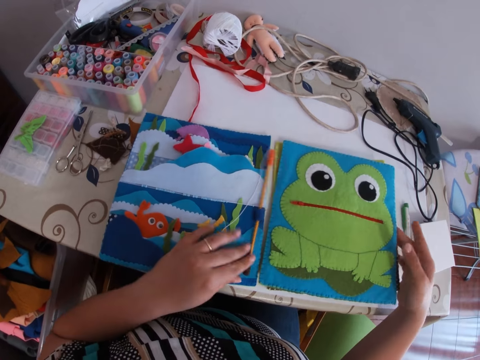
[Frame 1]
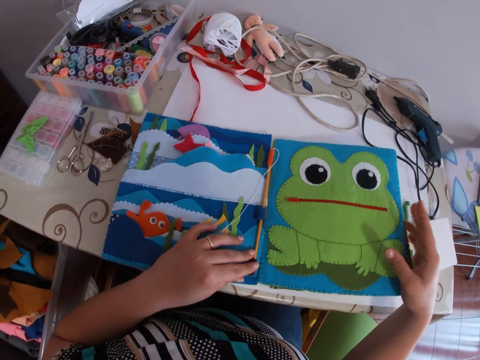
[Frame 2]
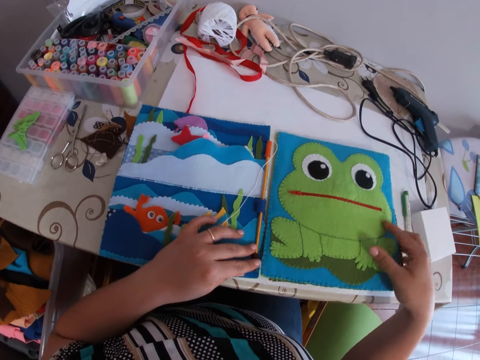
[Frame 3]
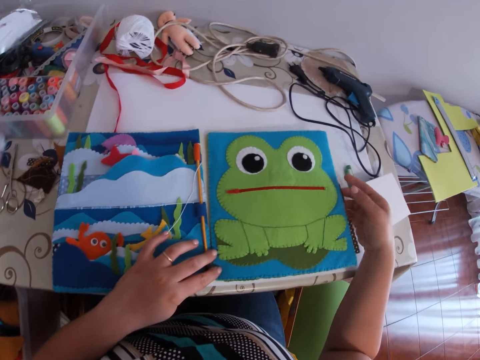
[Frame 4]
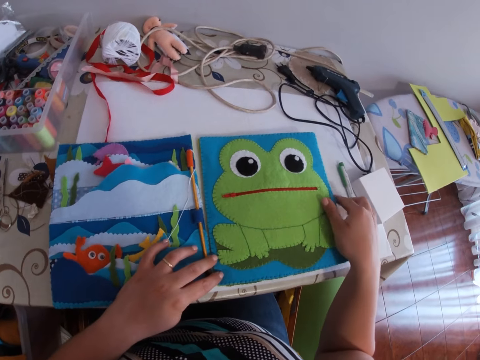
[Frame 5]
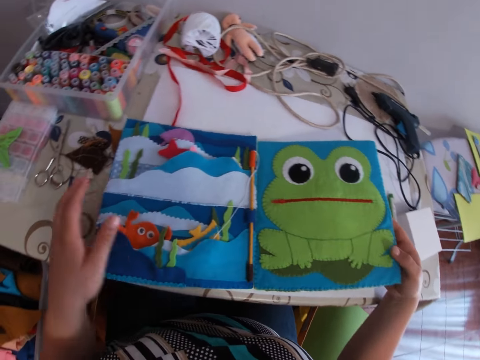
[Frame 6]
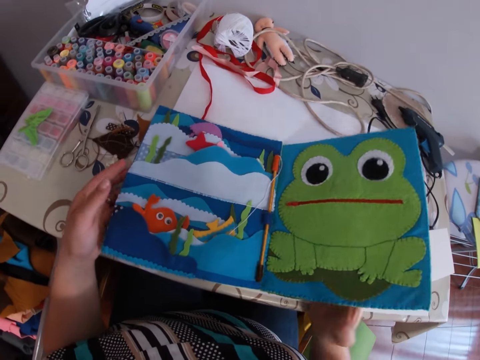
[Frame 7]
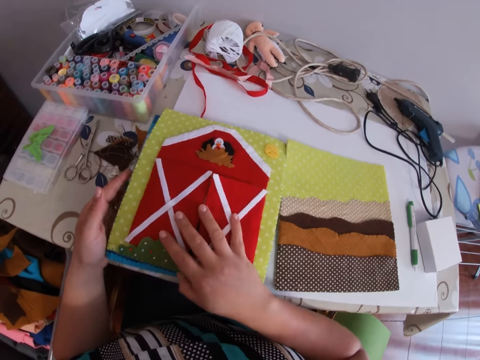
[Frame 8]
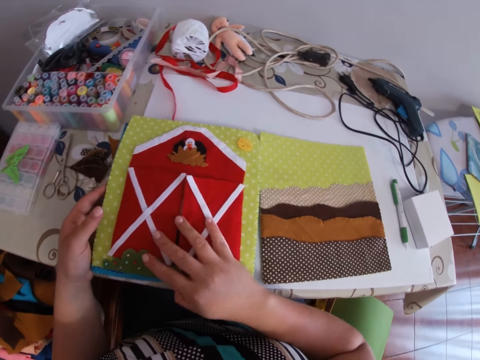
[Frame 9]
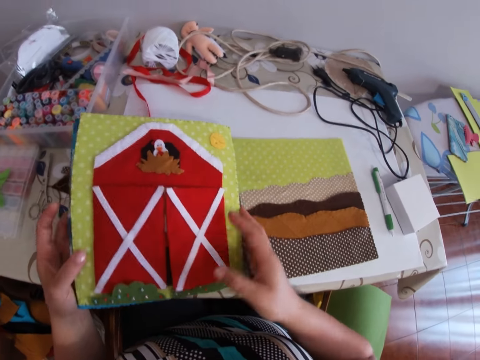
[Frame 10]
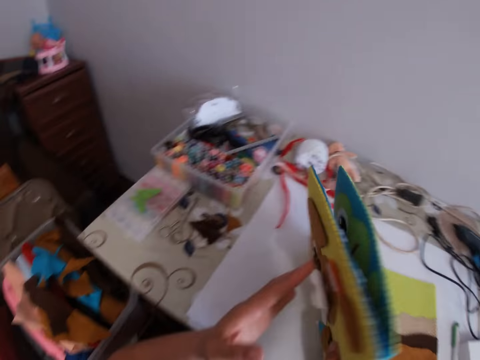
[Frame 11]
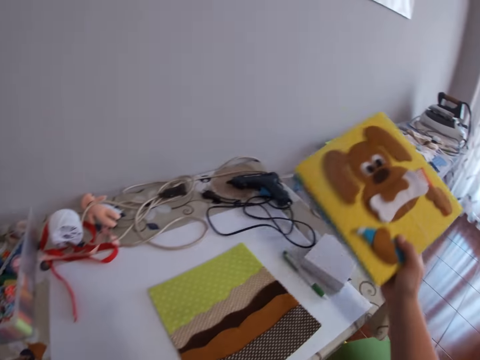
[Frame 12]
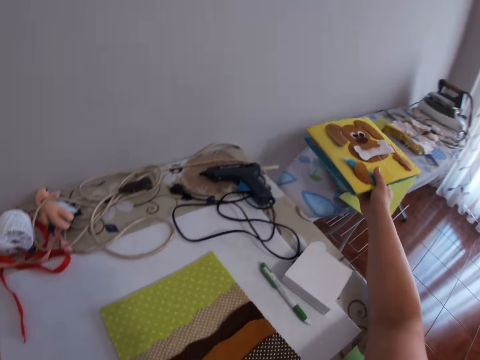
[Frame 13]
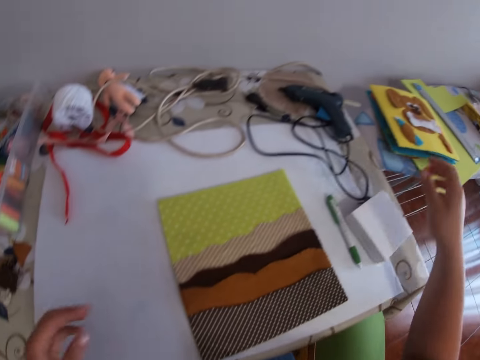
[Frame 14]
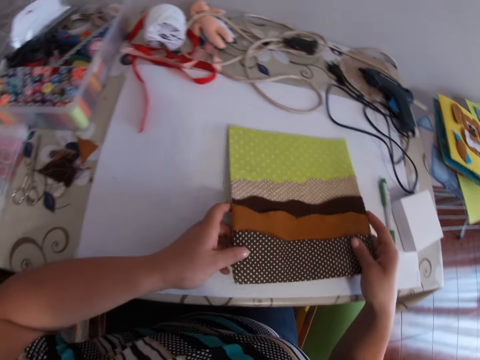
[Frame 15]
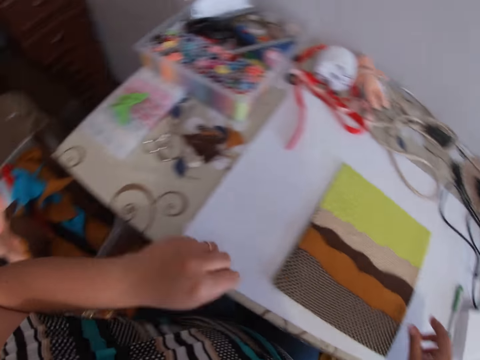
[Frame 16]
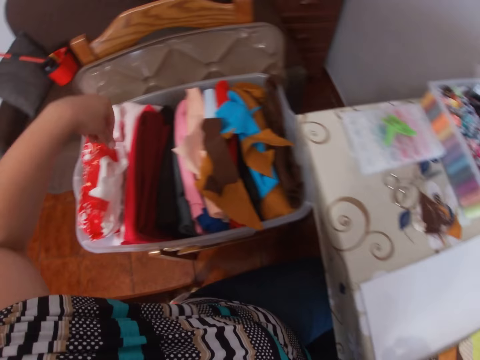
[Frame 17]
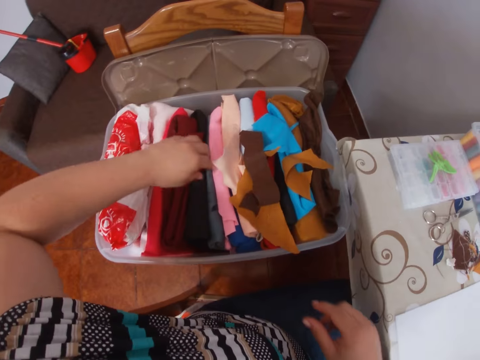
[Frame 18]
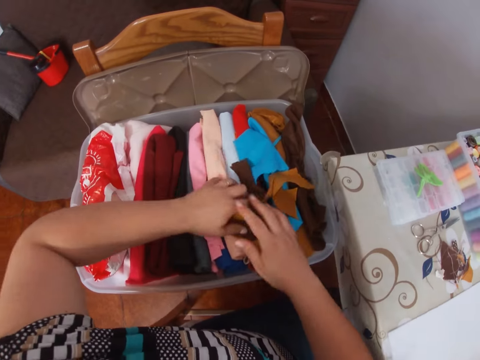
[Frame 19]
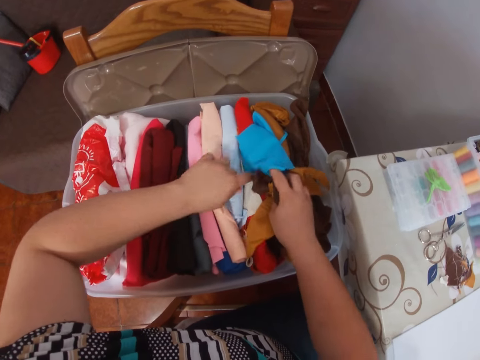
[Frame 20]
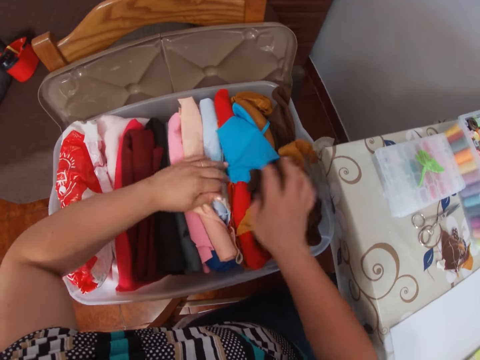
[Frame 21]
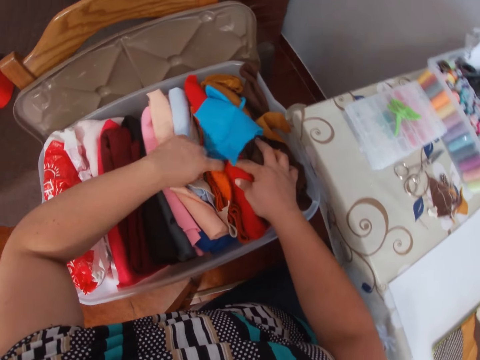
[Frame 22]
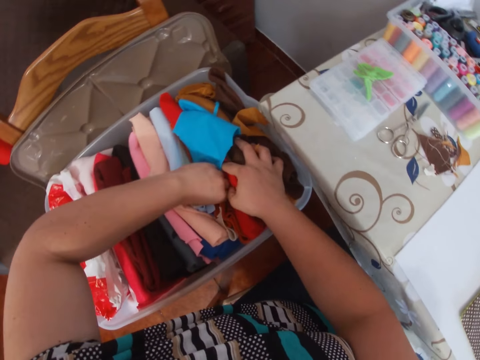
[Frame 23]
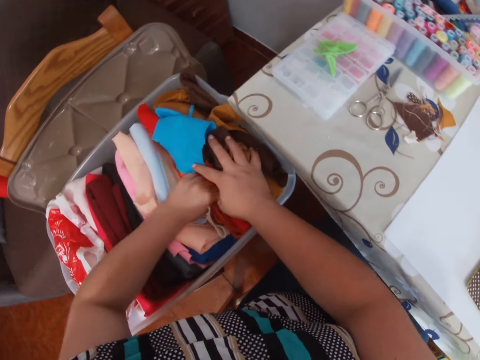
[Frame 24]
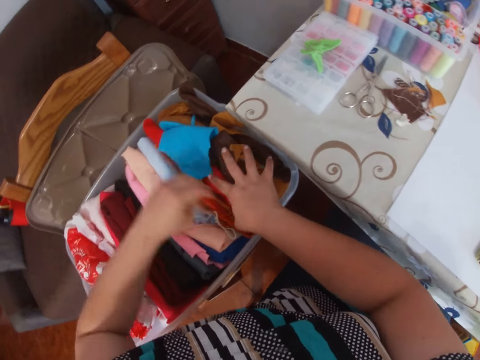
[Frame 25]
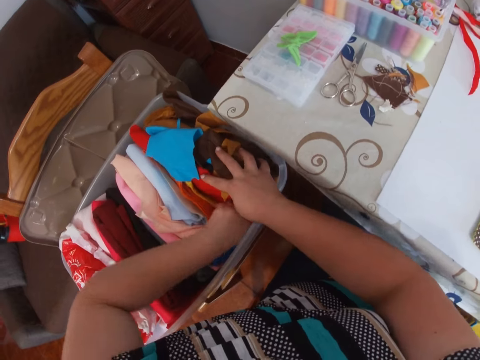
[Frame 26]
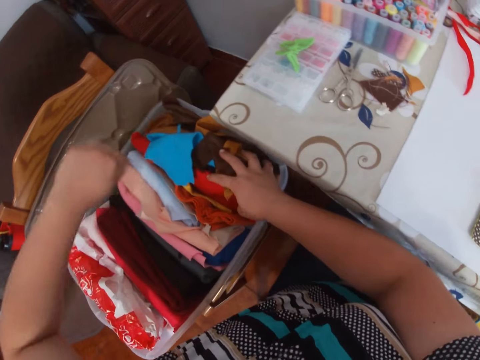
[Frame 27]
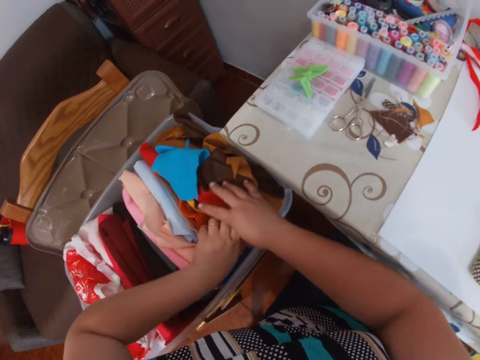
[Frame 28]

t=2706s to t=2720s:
The camera wearer compares the fabric. She flips over a foam board with her right hand. She picks up the foam boards from the table with her right hand. She puts fabrics on the ironing board. She drops the foam boards in her right hand on the ironing table. She moves the foam board on the table with her hands. She searches for fabric in the container. She moves clothes in the box around with her hands. She pulls the piece of cloth.

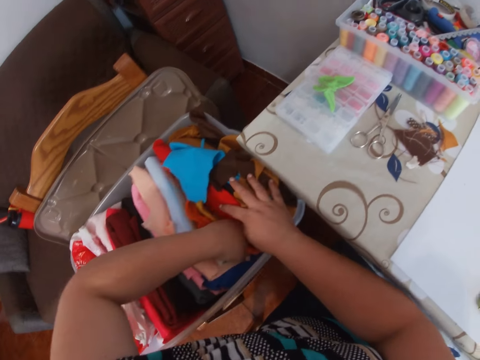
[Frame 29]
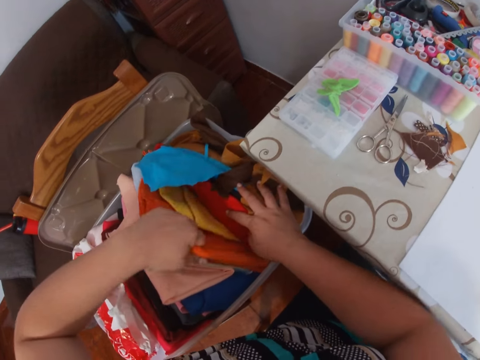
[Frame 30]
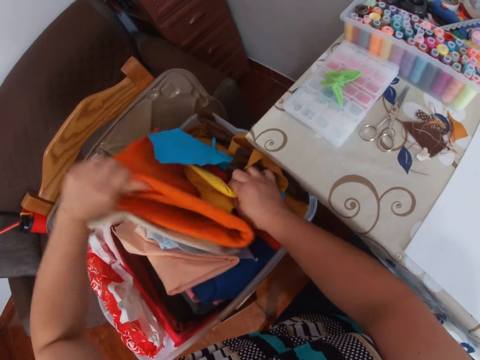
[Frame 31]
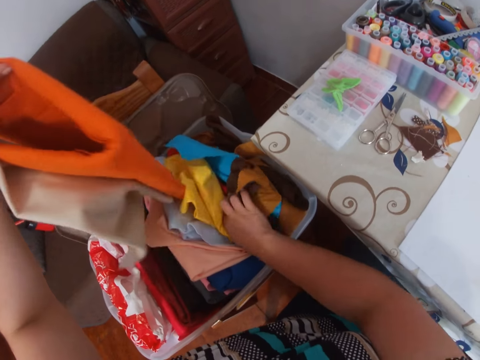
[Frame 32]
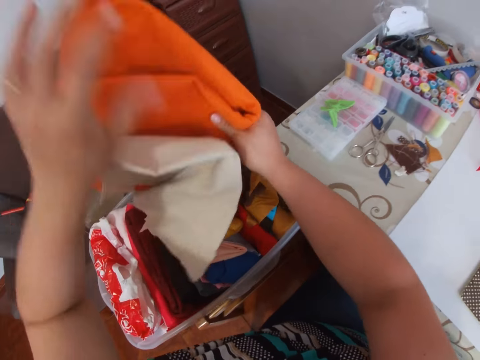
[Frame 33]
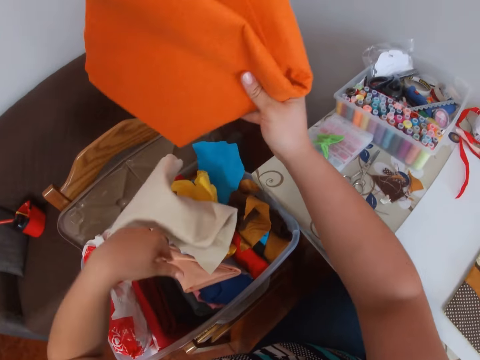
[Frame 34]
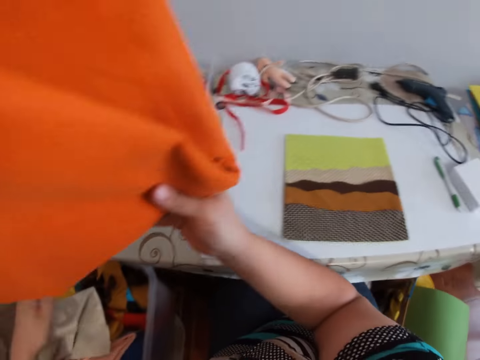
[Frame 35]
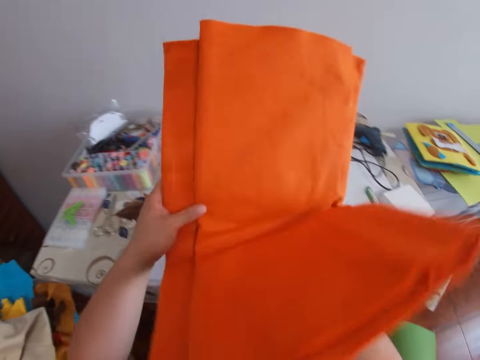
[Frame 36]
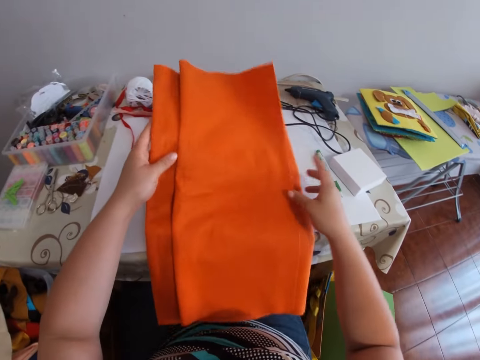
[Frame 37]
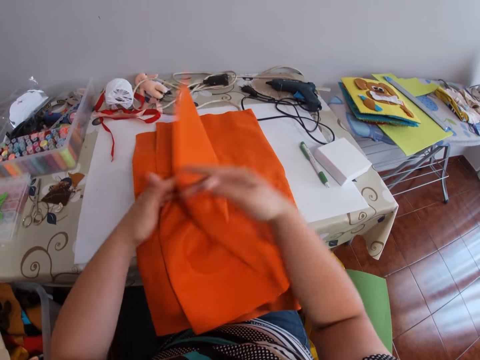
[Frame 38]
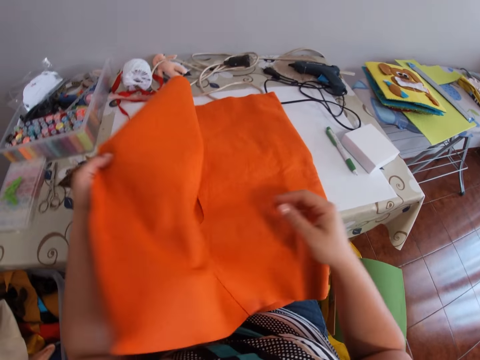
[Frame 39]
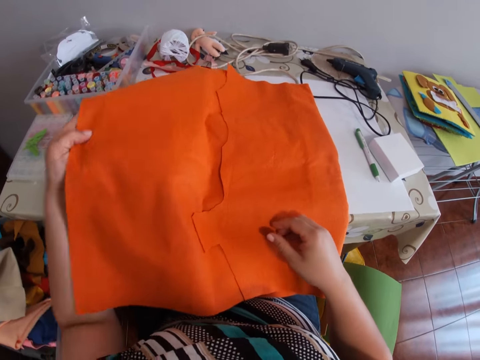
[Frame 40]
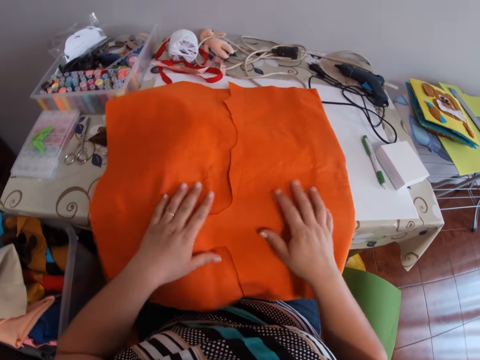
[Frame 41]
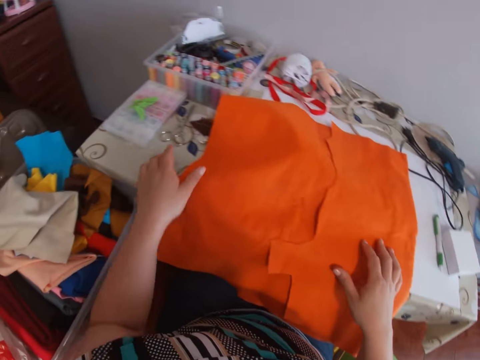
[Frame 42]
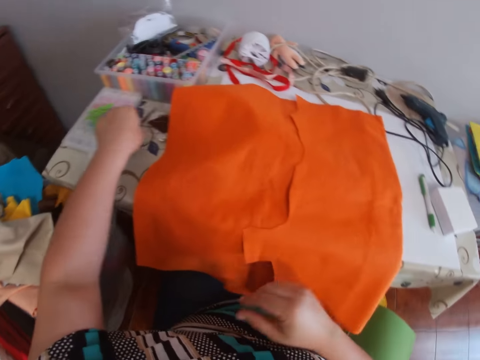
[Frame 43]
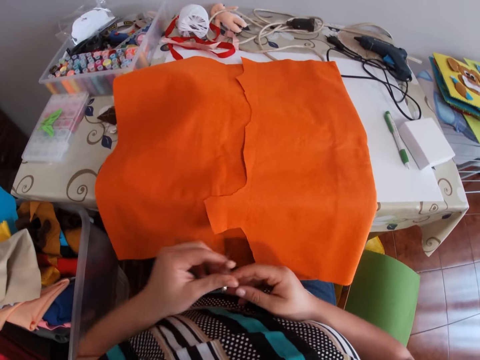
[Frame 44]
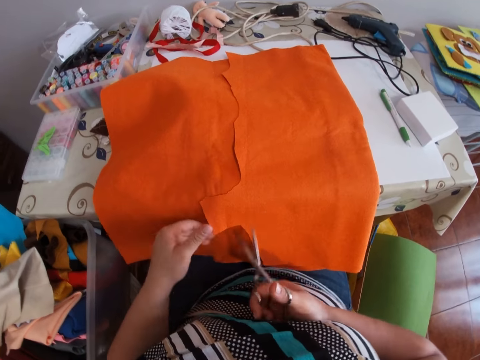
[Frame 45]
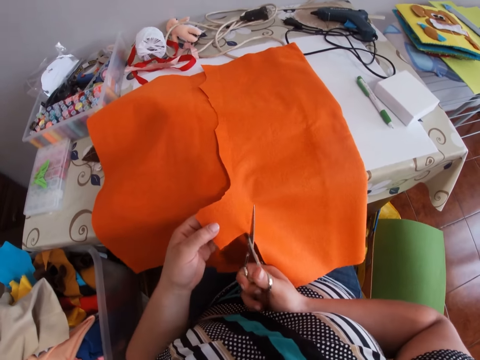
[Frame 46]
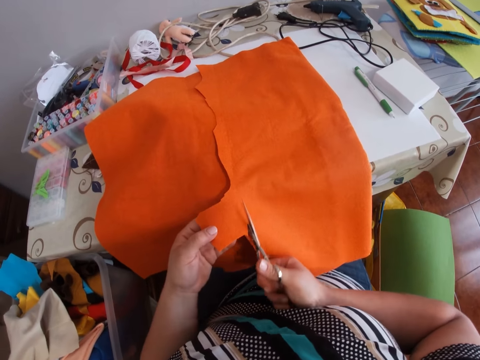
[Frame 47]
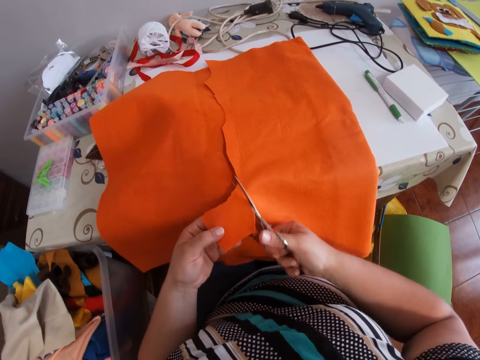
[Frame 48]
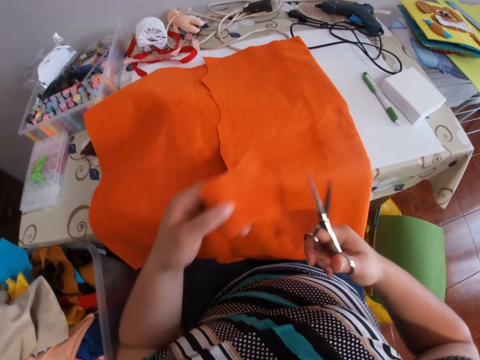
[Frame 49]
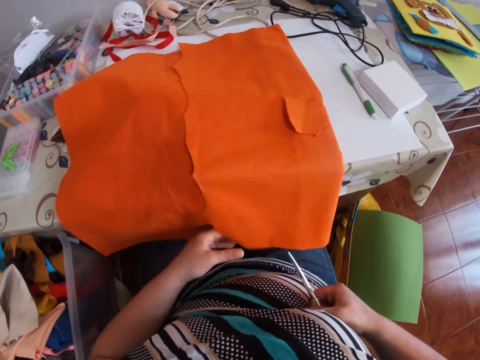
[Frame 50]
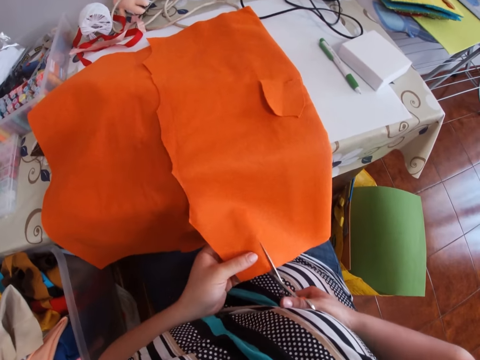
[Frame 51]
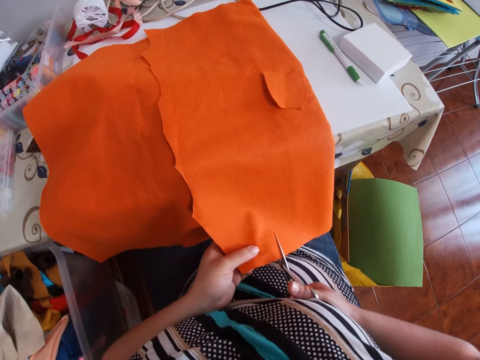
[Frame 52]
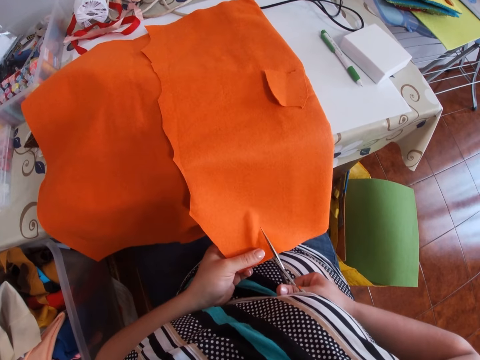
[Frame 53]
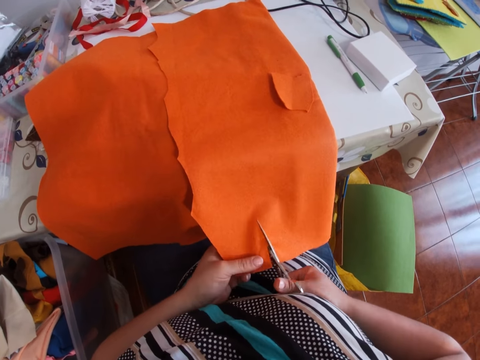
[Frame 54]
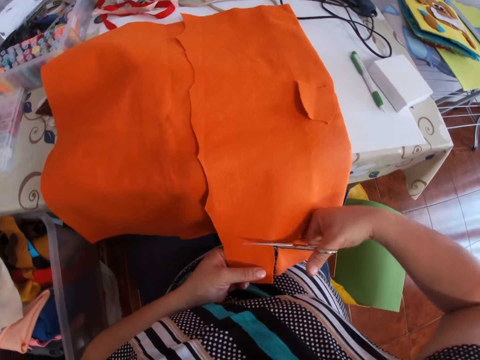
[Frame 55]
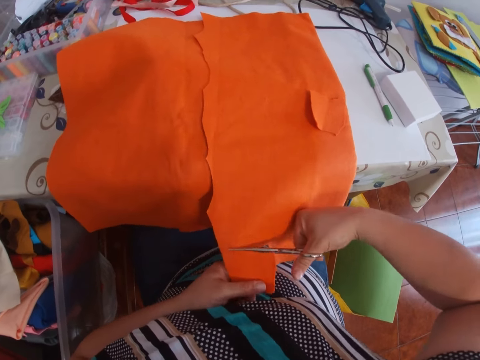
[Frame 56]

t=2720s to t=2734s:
The camera wearer passes the piece of cloth to the right hand. She pushes the piece of cloth. She holds the cloth with her right hand. She touches the pieces of cloth. She places the cloth in her hands on the table. She unfolds the cloth with her right hand. She turns the piece of cloth. She looks at the piece of cloth. She picks up the scissors with her left hand. She passes the scissors in her left hand to her right hand. She touches the piece of cloth. She cuts off a piece of the cloth with the scissors in her right hand. She tosses the piece of cloth in her left hand on the table. She touches the piece of cloth. She cuts off a piece of the cloth with the scissors in her right hand.
